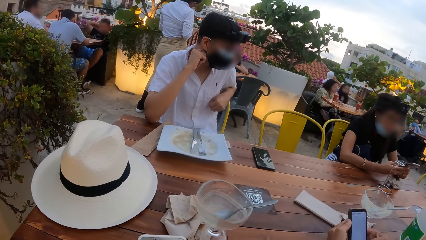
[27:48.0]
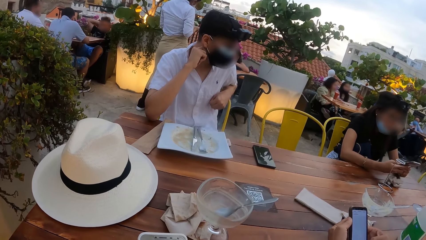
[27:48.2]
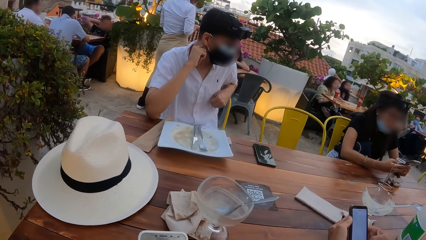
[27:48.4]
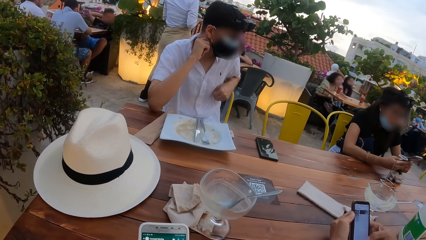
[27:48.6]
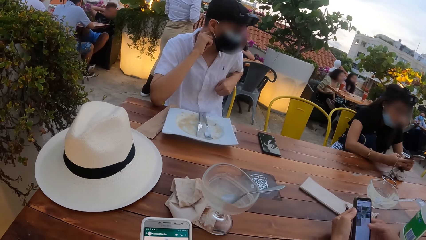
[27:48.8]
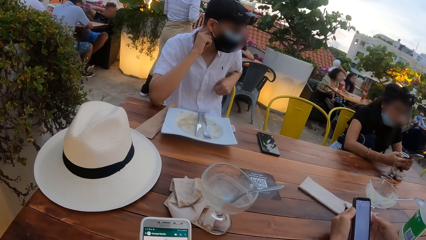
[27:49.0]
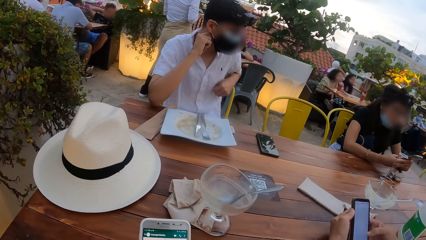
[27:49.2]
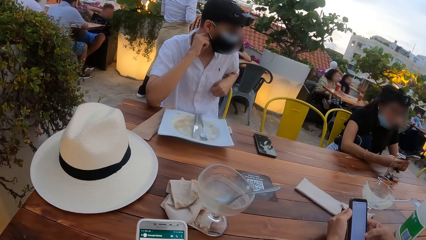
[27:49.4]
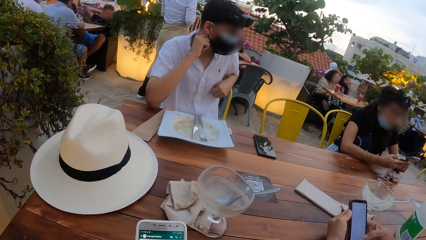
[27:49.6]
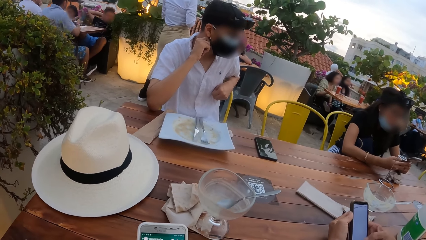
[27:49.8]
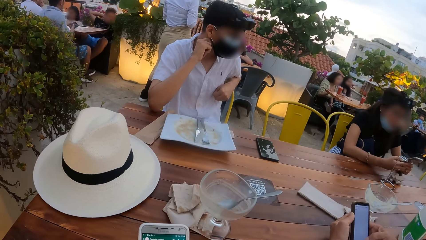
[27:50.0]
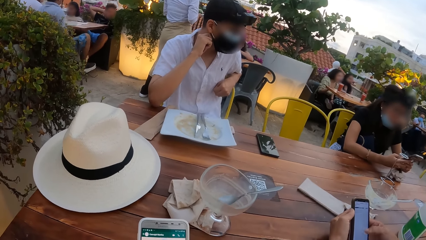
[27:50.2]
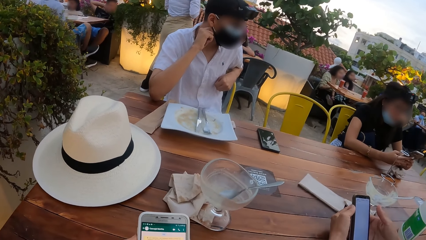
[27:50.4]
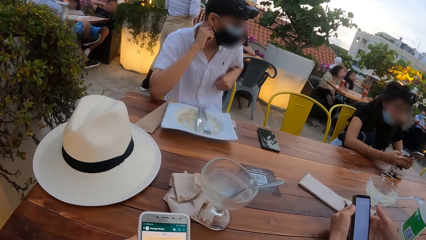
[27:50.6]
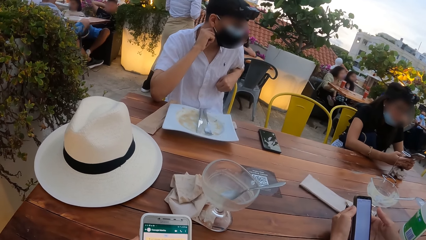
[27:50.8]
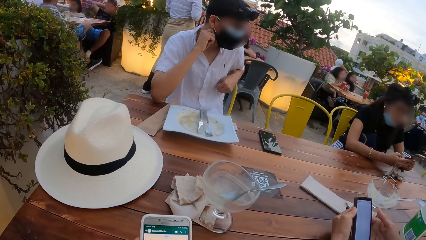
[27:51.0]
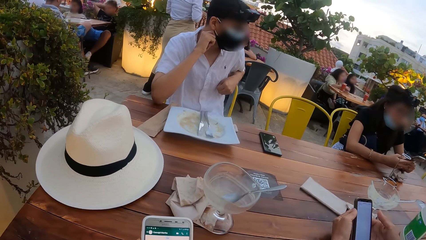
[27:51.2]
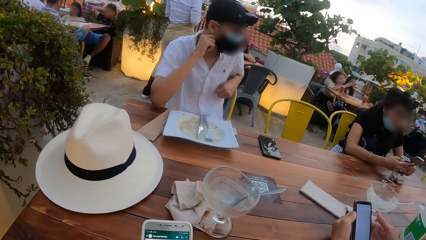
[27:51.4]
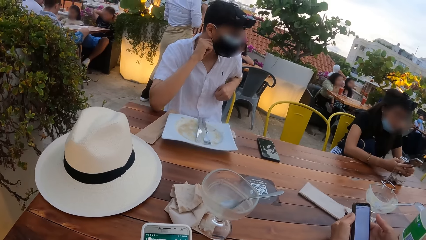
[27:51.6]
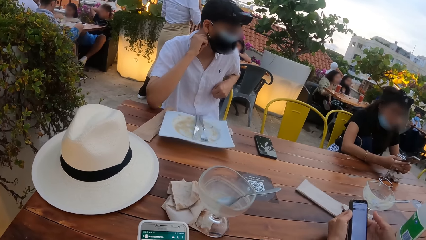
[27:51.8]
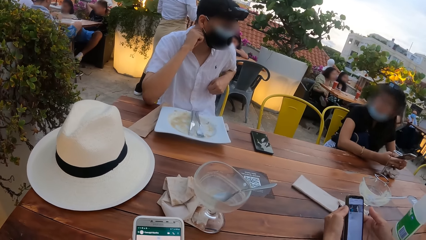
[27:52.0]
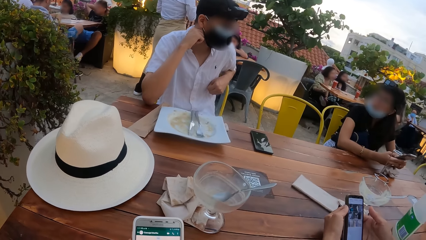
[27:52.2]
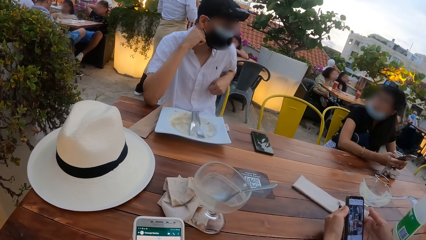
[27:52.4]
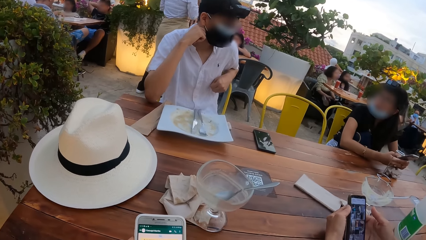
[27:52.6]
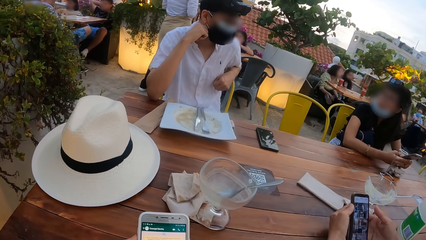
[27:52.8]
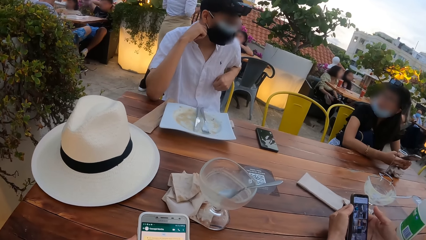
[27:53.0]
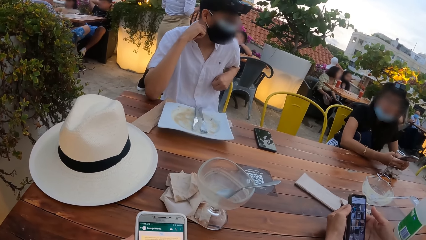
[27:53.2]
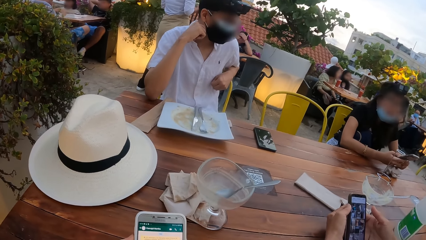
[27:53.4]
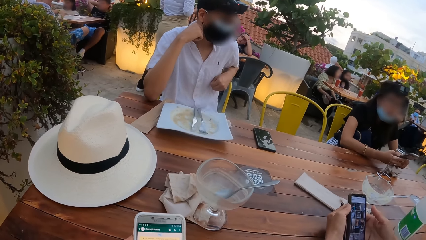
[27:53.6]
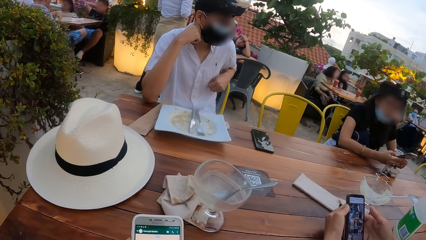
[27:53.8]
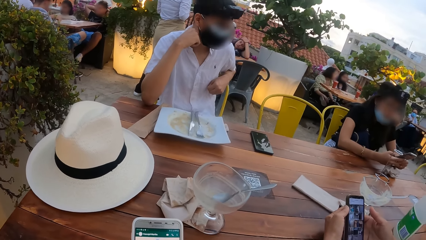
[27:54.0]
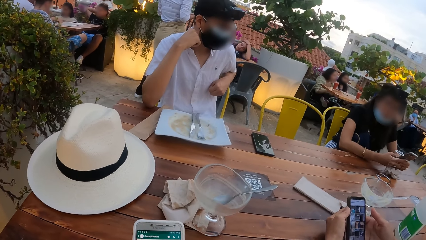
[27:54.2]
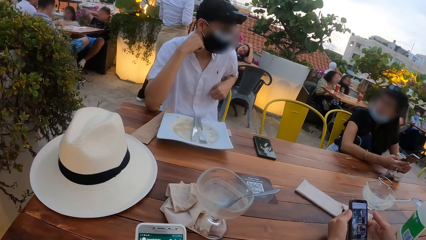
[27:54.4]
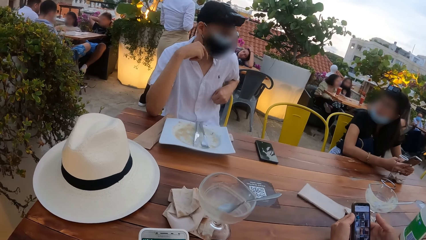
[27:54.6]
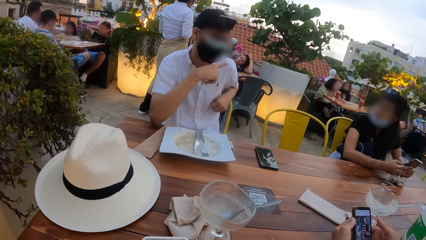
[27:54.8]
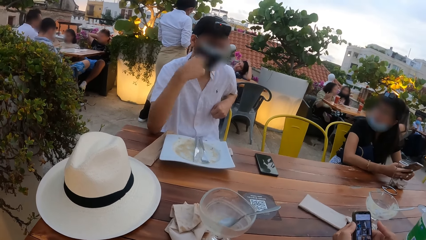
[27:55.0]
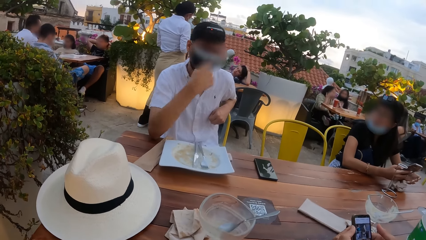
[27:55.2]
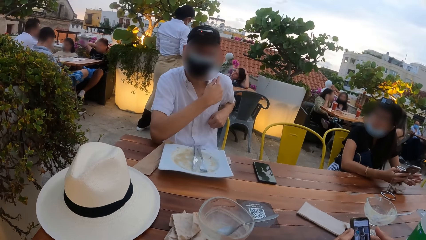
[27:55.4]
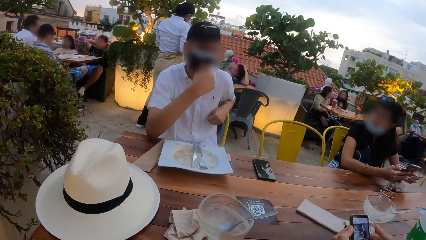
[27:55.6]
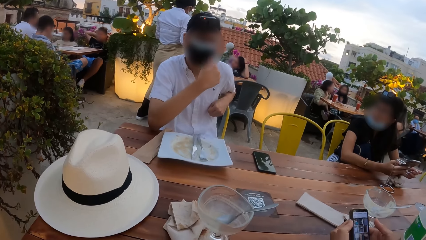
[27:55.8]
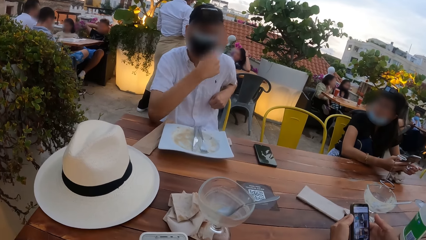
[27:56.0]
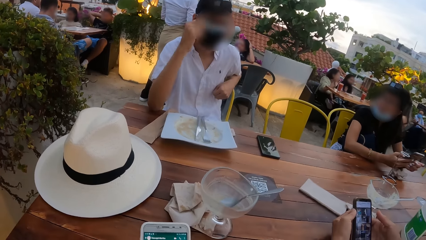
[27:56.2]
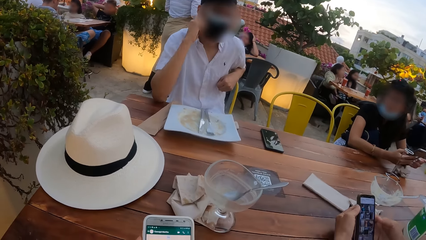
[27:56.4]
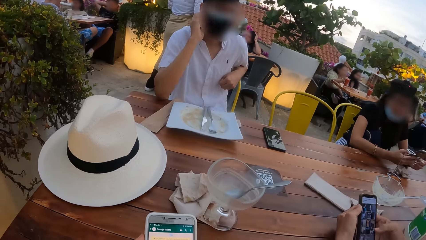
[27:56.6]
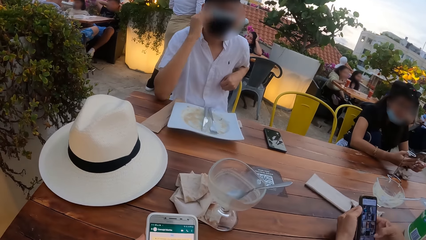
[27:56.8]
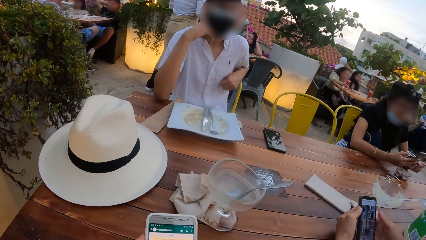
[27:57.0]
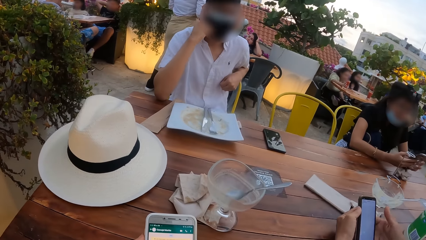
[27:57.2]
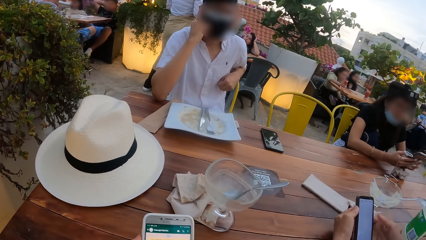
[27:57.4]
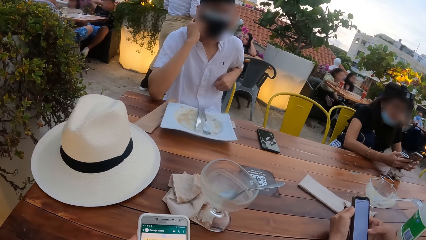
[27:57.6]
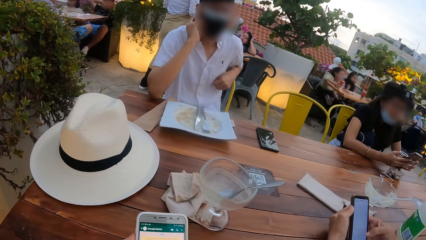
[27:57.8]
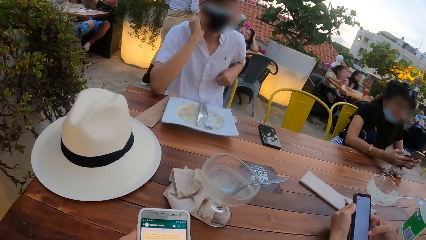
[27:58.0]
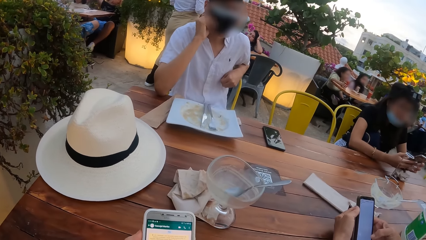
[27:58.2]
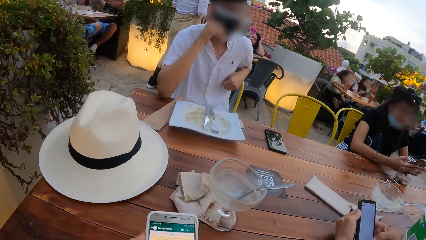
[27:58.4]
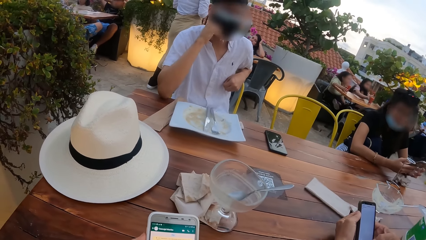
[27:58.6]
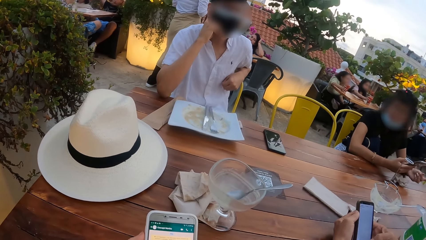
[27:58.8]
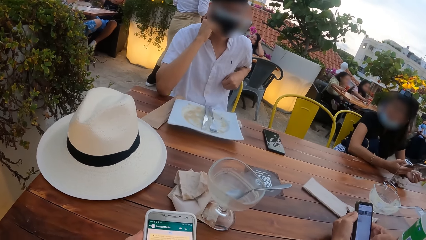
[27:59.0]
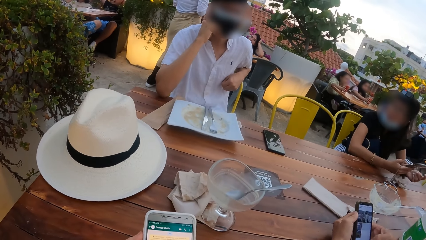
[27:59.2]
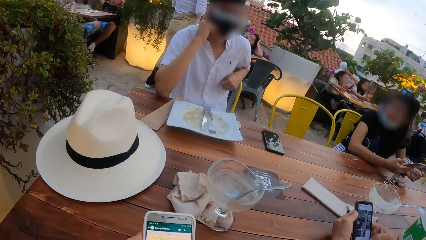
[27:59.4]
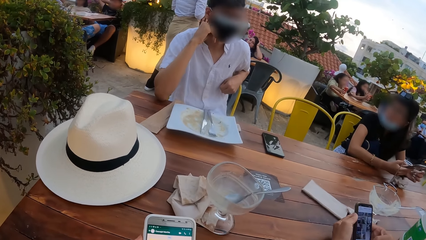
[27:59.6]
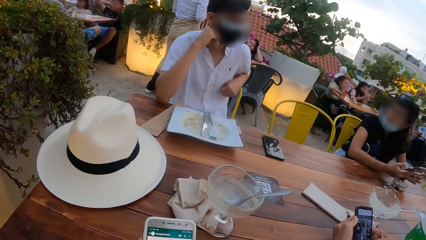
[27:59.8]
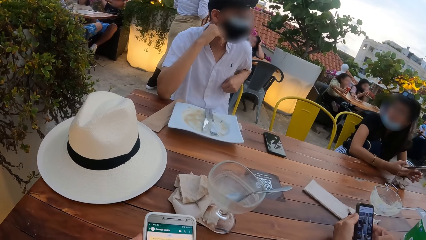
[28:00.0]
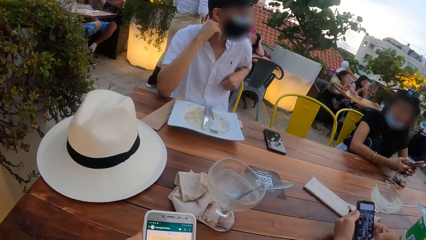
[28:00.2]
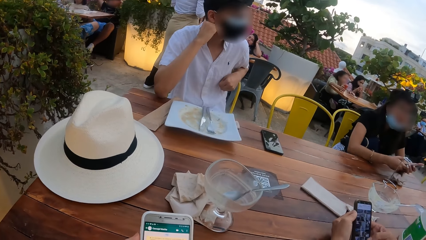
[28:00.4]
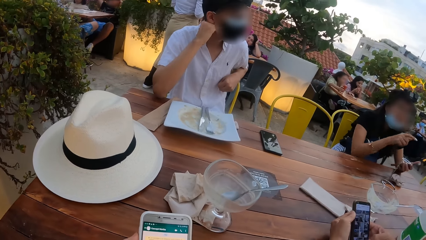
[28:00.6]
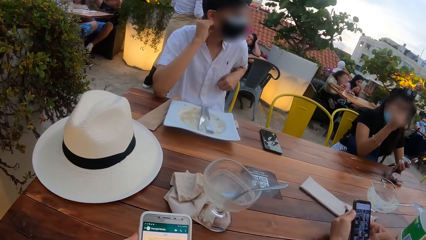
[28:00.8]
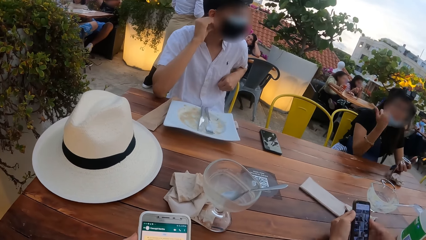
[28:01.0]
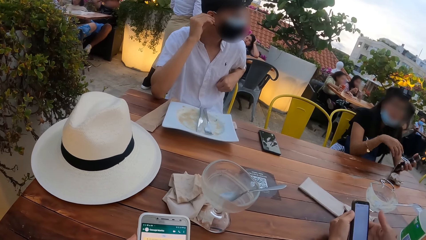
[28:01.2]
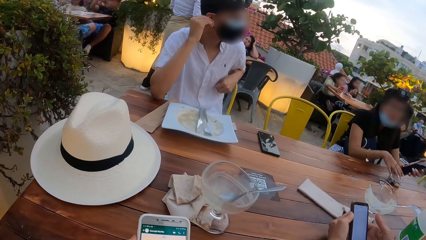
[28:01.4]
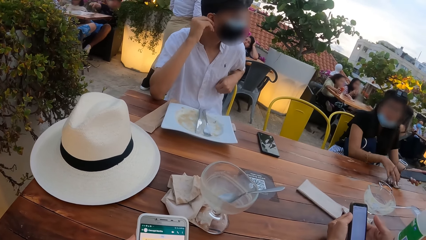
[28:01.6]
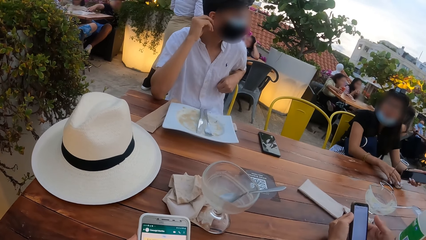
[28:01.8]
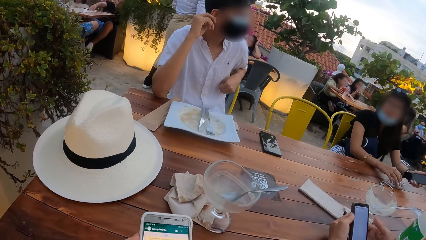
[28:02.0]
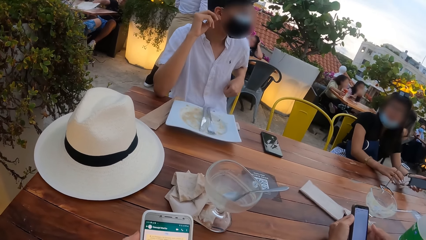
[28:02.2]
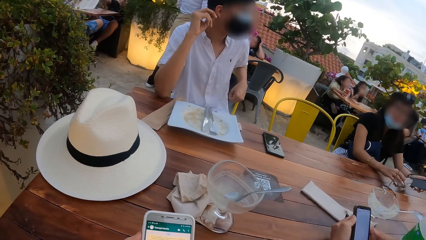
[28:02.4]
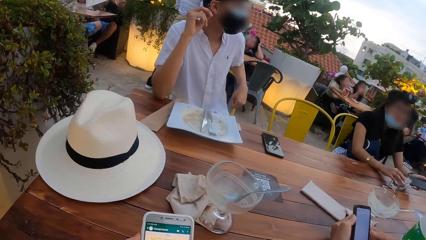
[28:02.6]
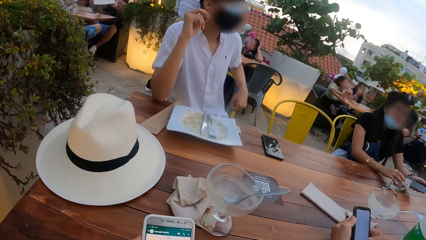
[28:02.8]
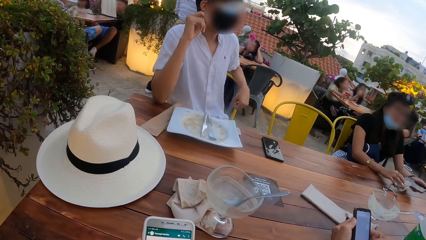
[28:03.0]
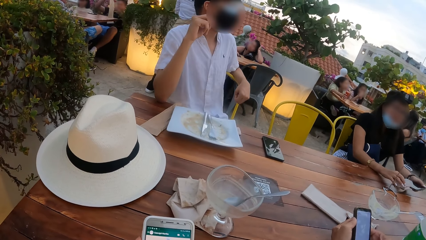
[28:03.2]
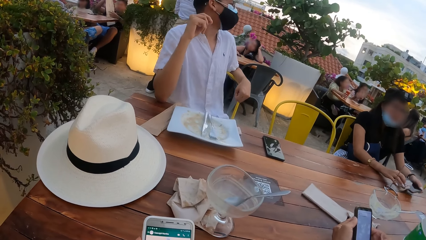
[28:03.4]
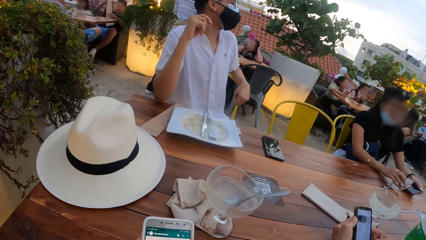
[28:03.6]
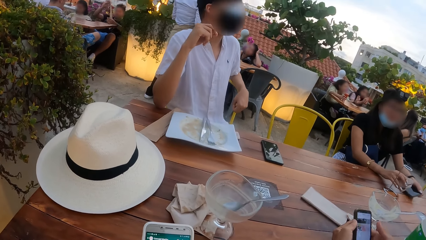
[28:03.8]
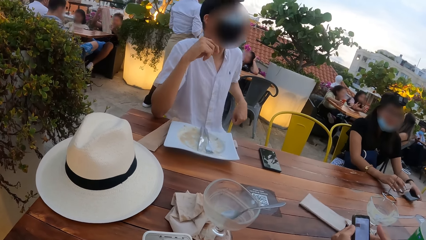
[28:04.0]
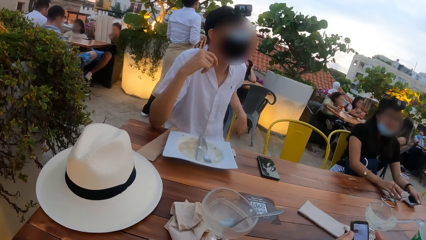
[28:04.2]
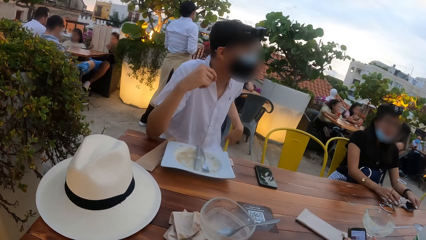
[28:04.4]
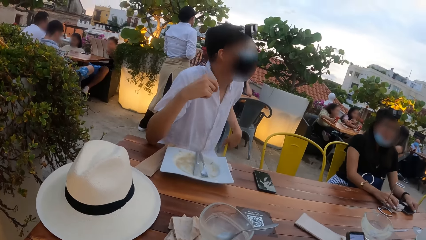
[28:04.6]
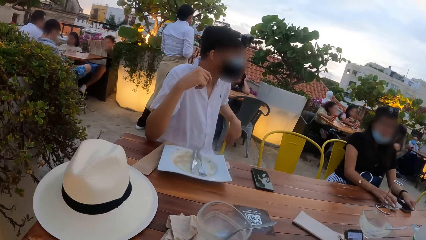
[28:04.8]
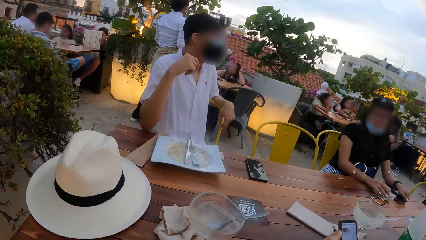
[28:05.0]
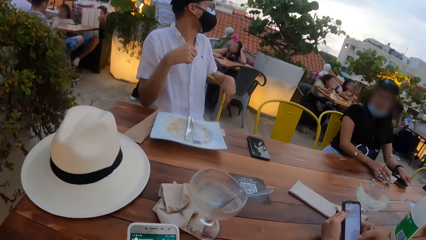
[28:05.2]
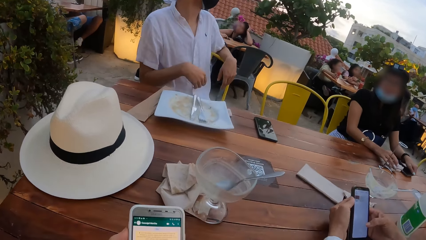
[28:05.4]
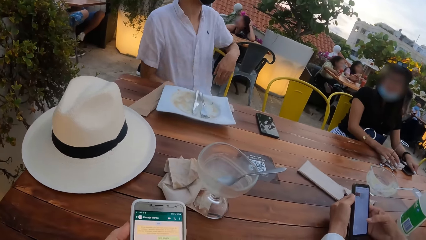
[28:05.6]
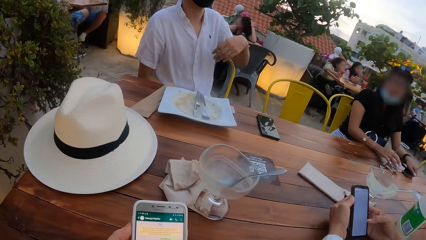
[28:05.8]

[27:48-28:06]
A person uses the phone. A woman interacts with a man. The man interacts with the woman, another man, and the camera wearer. The camera wearer talks to the first man. They talk to the woman and the first man. The woman holds the phone in her left hand. She picks the bar of chocolate from the table with her right hand, drops the bar of chocolate in her right hand on the table, and drops the phone in her left hand on the table.
